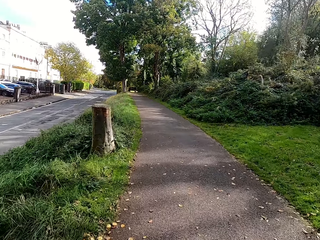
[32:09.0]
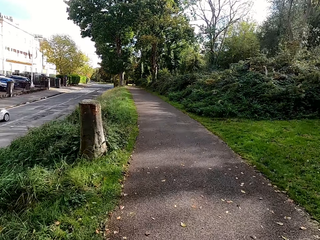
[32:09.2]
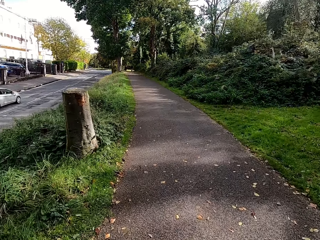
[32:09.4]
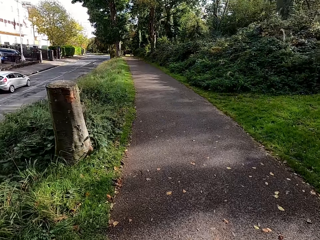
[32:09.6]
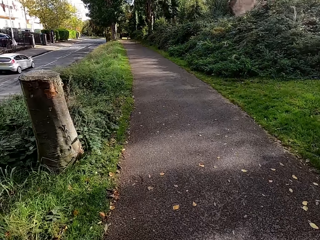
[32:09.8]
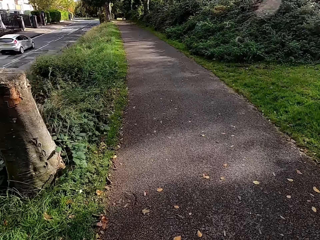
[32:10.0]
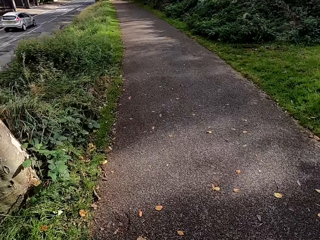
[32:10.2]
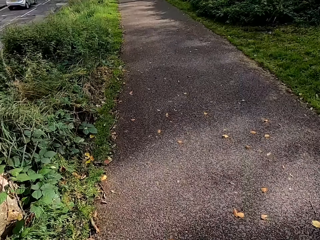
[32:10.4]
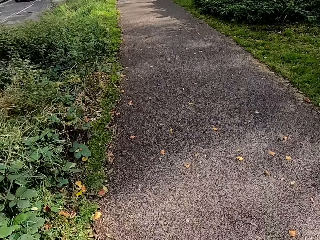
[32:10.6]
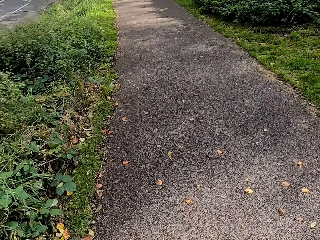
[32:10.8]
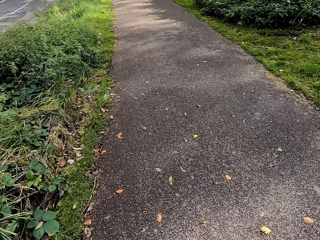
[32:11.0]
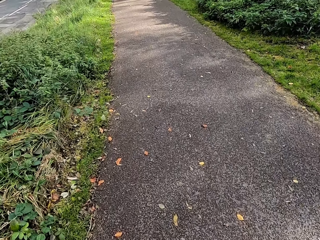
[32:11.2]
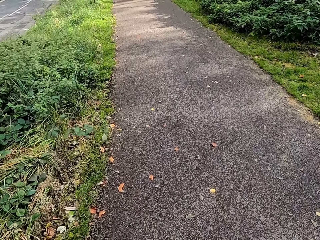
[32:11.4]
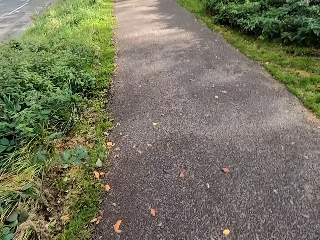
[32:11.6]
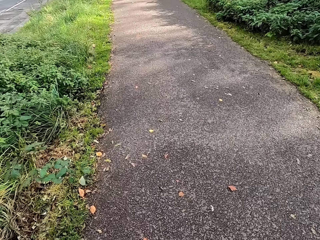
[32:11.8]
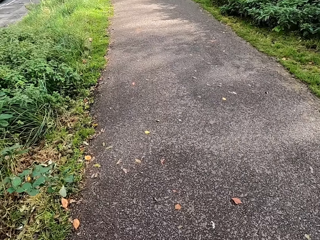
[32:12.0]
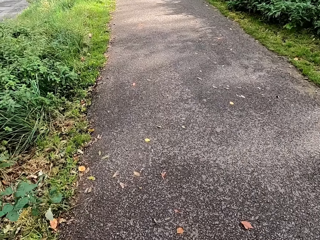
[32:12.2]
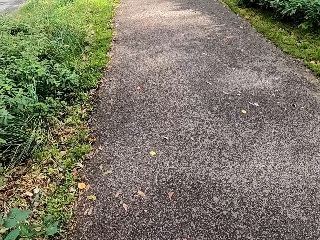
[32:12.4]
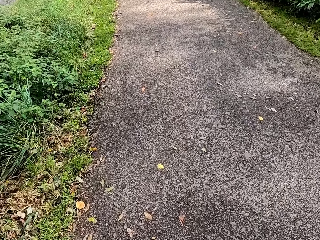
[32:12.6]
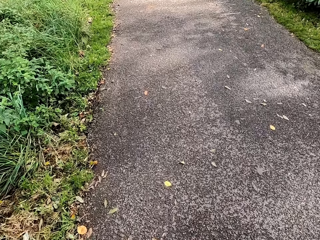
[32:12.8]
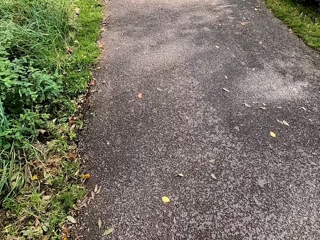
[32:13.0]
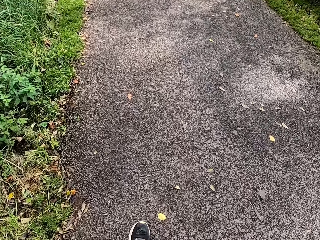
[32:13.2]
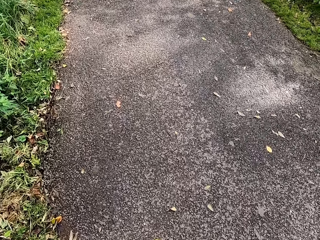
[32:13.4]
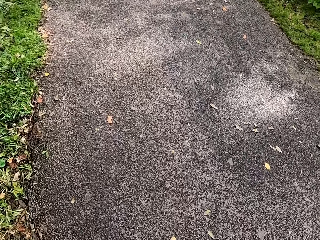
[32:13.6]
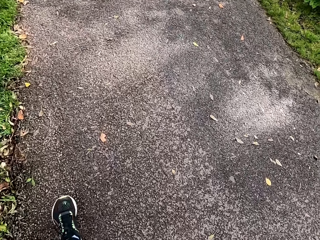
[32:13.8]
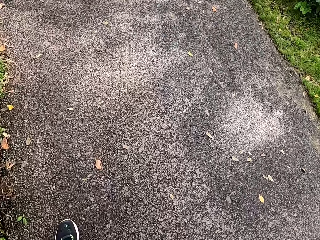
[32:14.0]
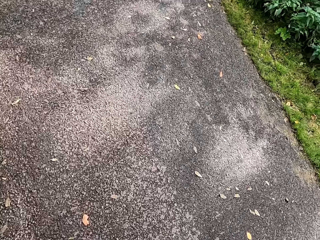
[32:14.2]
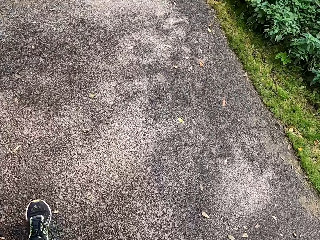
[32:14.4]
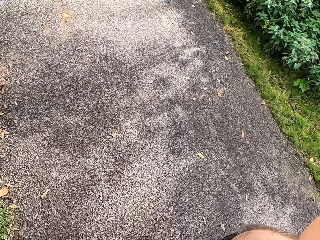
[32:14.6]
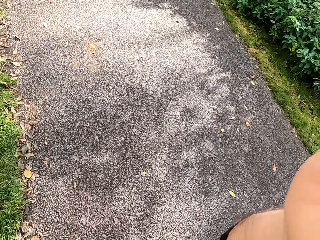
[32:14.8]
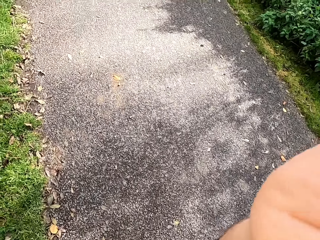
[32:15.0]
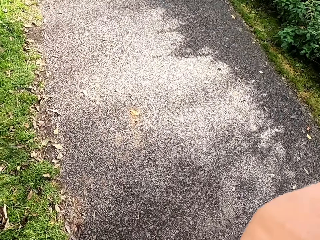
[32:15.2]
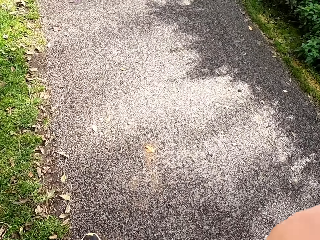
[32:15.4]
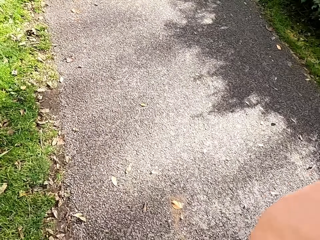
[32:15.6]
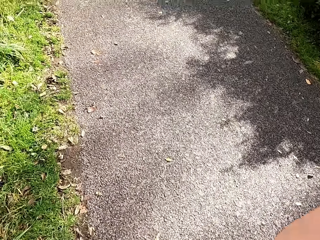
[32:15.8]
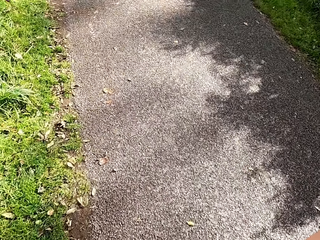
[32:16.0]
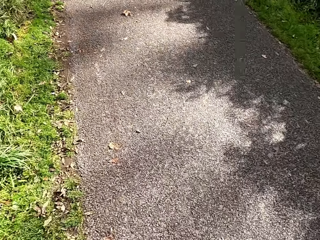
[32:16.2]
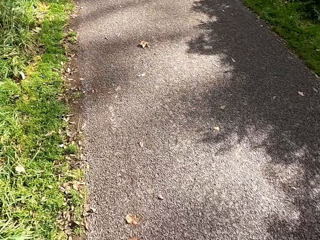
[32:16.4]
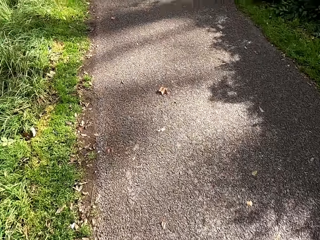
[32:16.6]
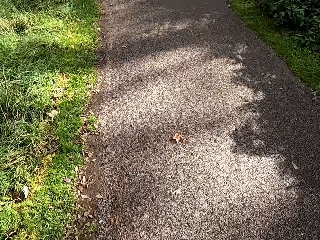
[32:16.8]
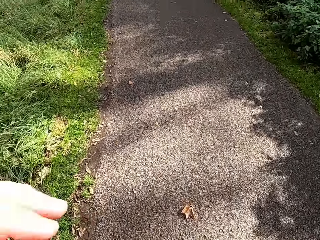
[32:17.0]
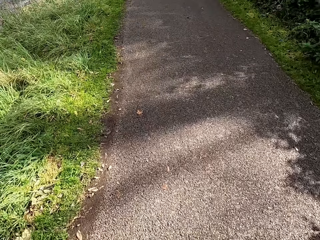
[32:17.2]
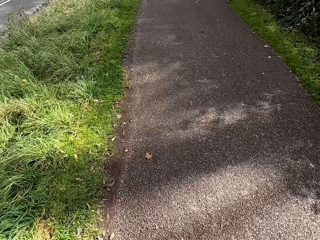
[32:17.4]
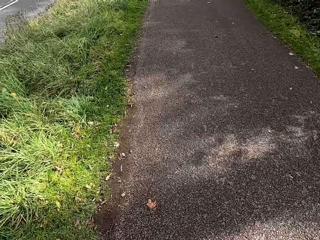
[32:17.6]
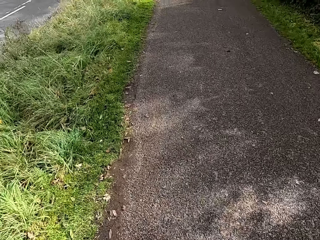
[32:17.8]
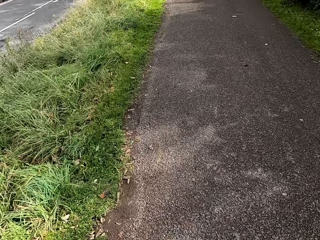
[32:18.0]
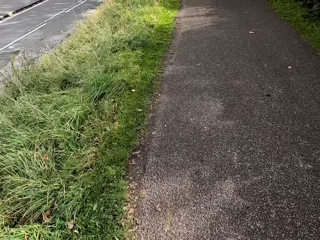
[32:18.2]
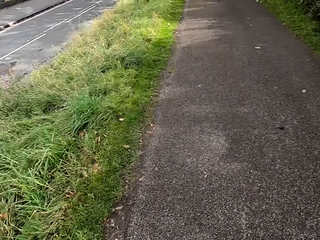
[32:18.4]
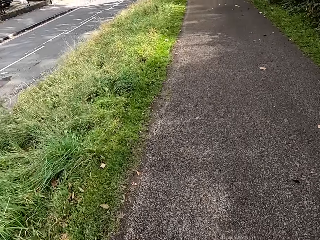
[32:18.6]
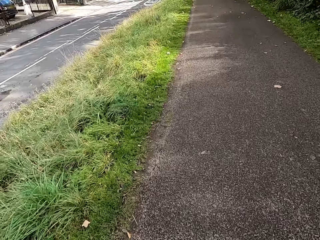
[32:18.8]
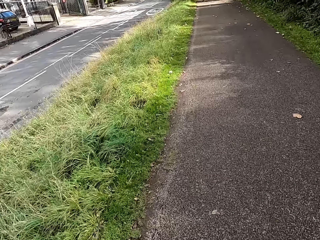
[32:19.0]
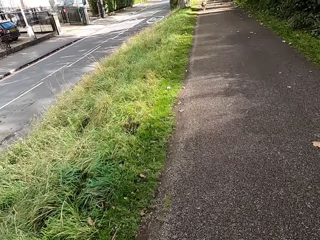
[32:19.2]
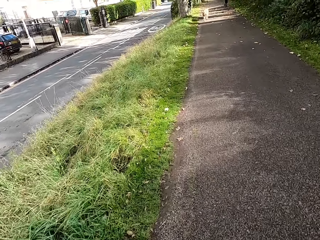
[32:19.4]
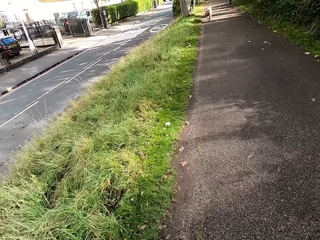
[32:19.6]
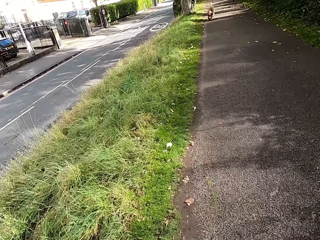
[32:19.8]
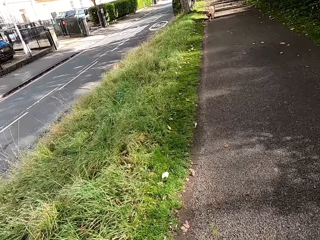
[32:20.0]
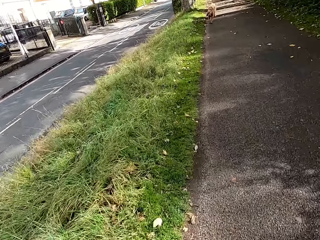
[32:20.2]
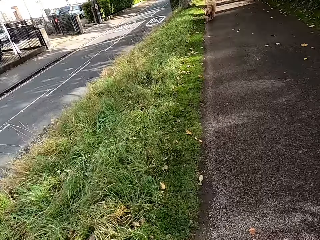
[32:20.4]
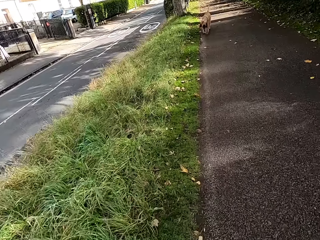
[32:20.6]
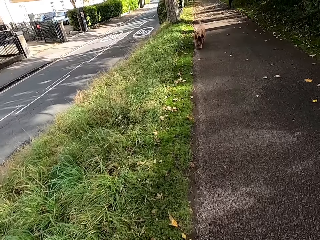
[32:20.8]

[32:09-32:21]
The camera wearer walks on the pavement. They fix the camera on the head. They jog on the pavement.

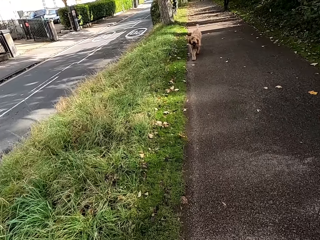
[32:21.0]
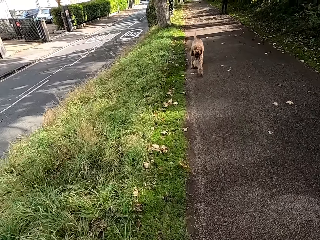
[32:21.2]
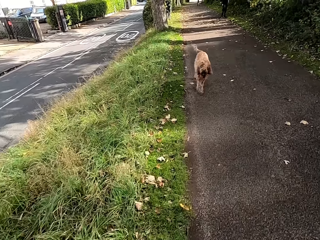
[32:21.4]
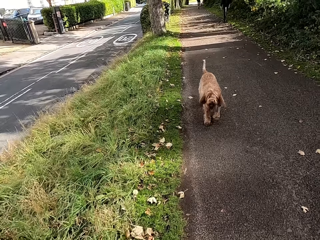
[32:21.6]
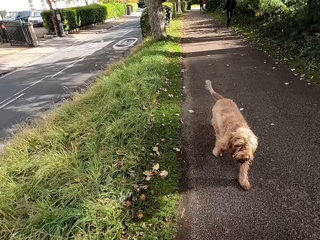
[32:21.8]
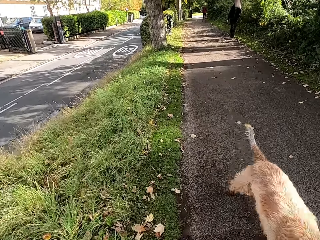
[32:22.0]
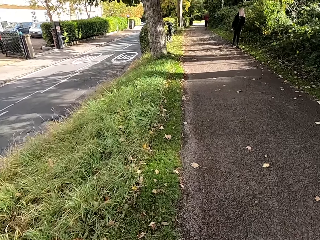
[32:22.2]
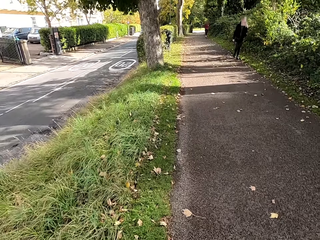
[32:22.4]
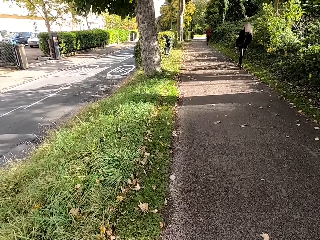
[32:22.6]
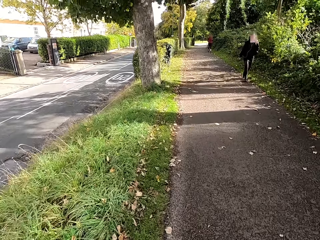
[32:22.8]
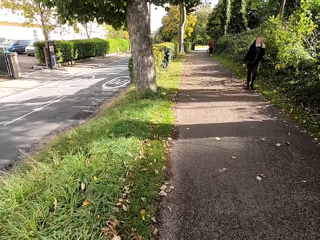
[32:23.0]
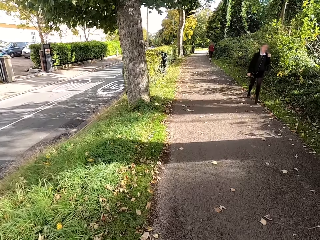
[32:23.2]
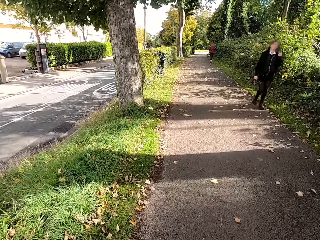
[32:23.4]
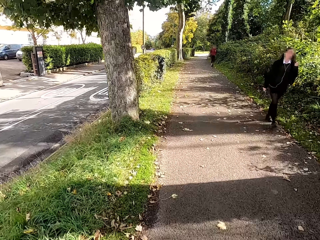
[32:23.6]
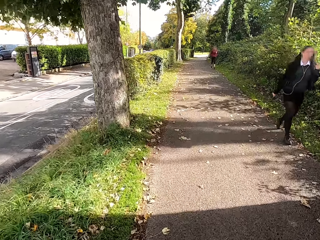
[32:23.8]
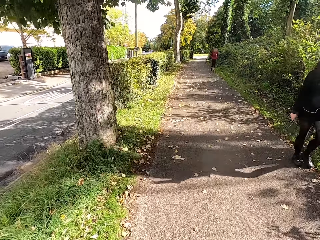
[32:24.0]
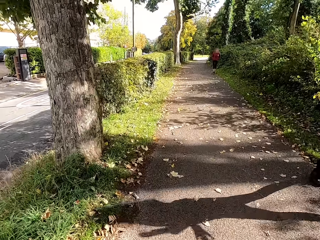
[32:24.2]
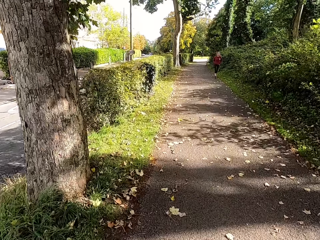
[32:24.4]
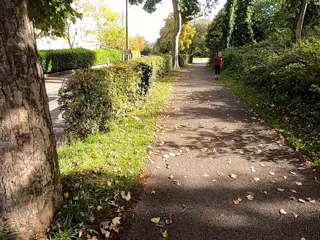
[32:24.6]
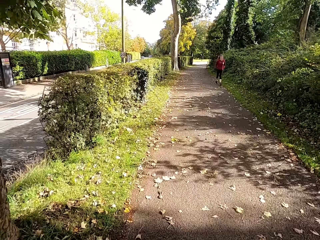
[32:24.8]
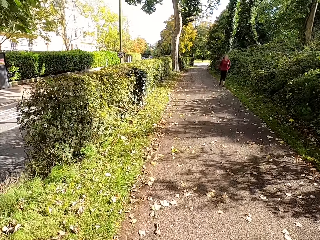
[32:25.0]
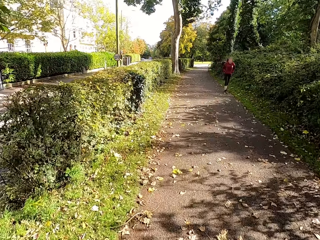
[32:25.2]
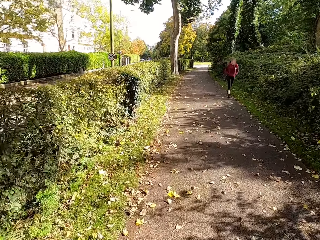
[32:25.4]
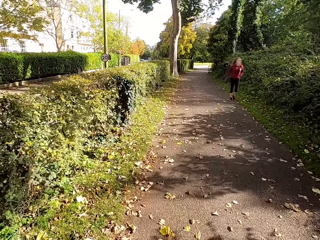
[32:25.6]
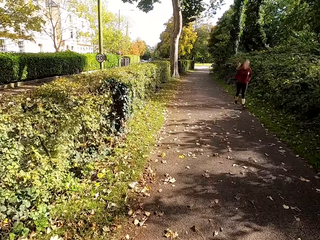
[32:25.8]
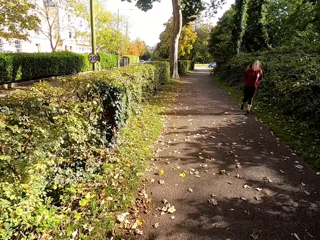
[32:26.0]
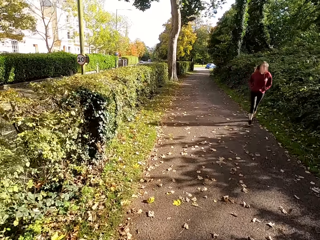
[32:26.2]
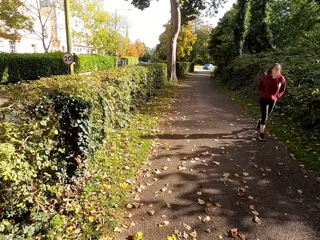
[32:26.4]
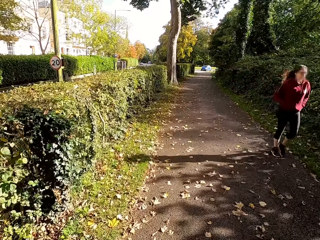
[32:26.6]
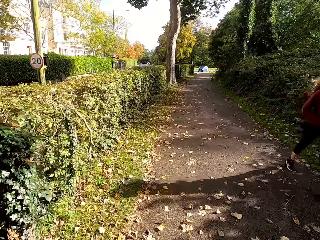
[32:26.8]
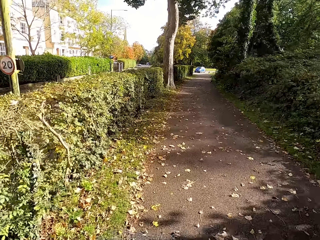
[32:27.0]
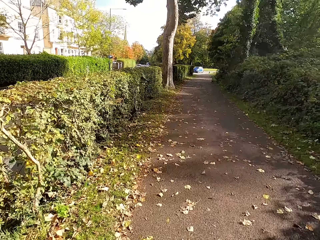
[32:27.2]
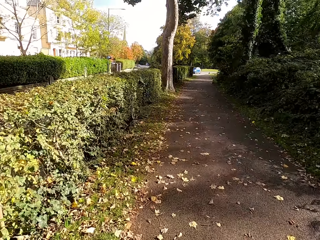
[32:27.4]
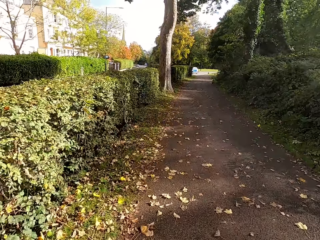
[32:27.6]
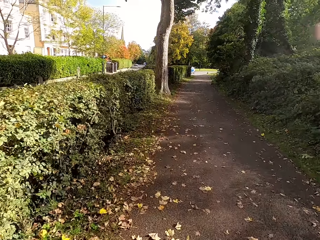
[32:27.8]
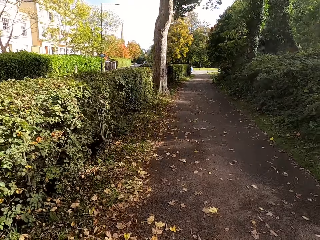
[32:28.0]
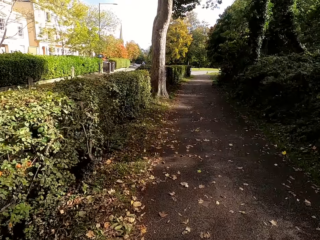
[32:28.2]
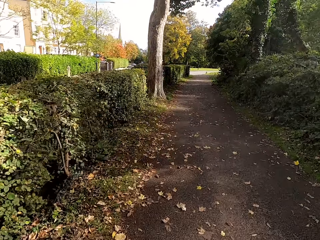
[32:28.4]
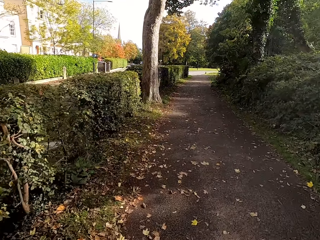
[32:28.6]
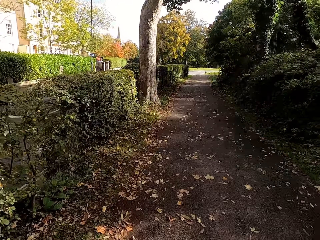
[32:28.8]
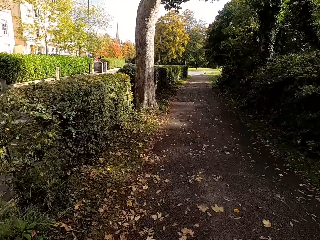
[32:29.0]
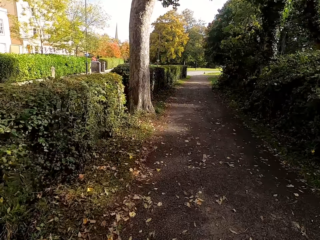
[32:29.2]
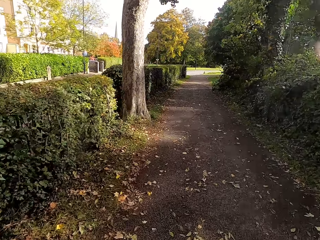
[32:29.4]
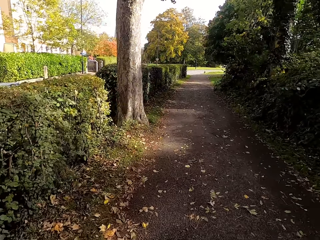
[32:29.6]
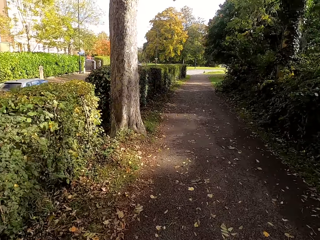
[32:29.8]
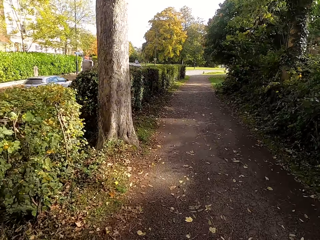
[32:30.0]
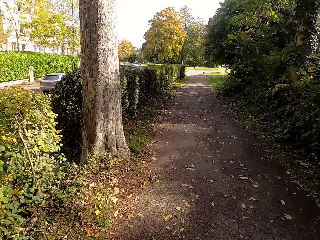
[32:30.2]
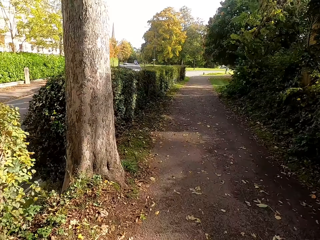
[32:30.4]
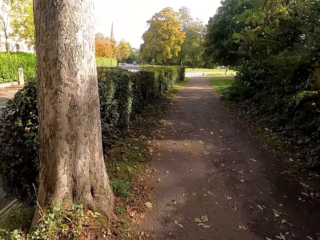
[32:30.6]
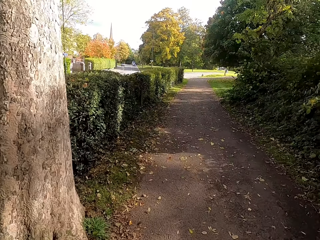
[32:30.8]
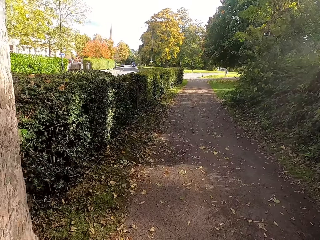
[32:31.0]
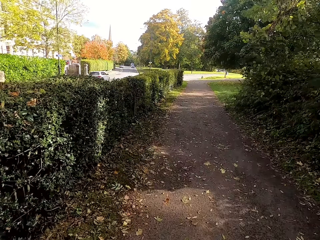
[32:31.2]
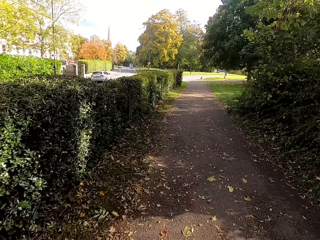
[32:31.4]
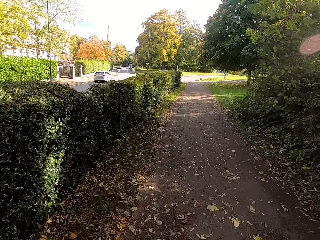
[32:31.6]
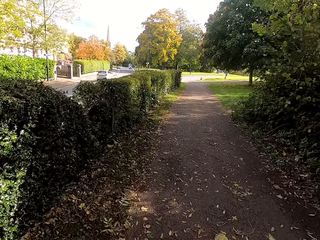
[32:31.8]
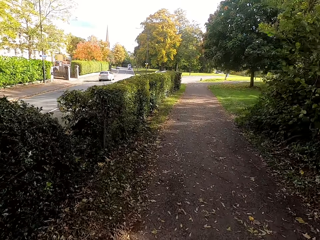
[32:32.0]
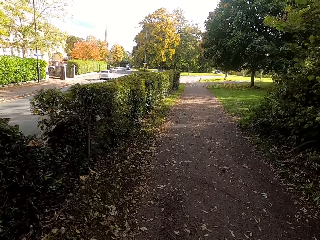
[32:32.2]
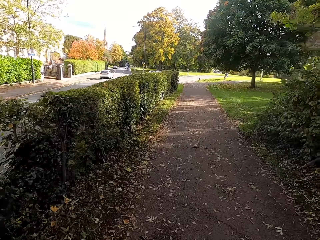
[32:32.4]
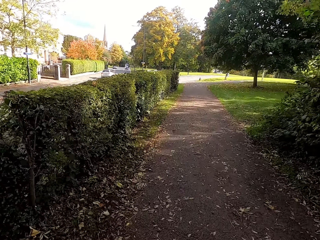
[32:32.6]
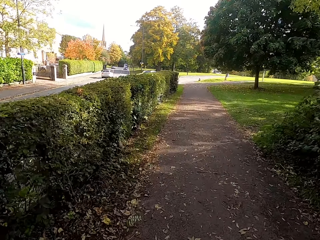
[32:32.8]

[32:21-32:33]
A lady walks in the sidewalk. The camera wearer runs in the sidewalk. Another lady walks in the sidewalk. The camera wearer runs in the sidewalk.
